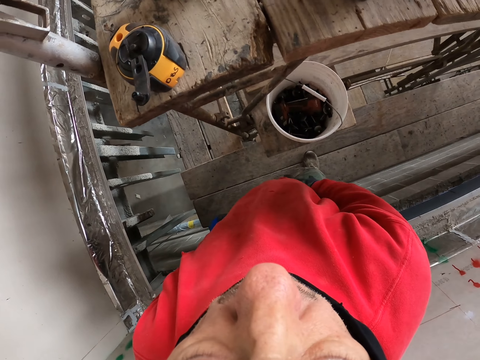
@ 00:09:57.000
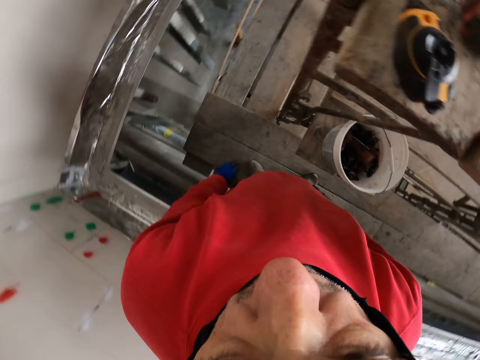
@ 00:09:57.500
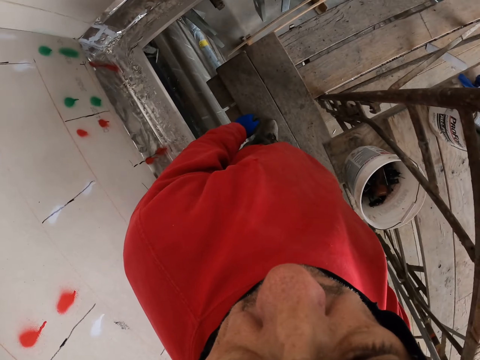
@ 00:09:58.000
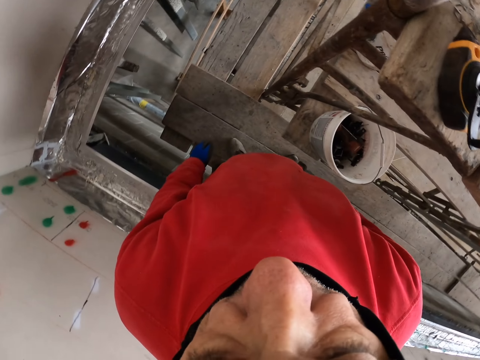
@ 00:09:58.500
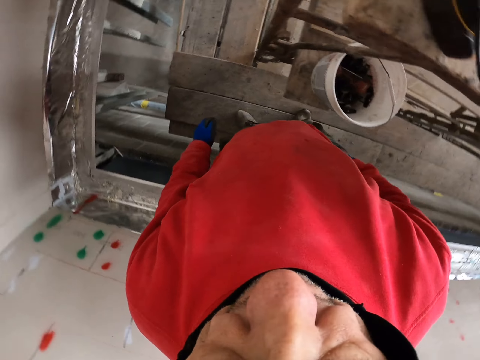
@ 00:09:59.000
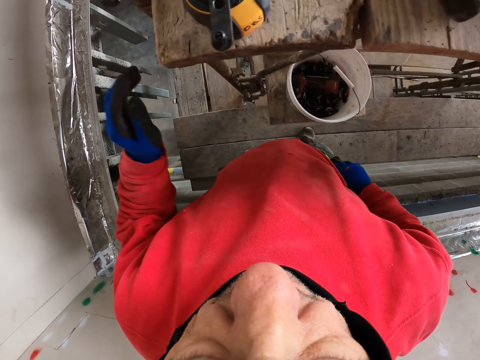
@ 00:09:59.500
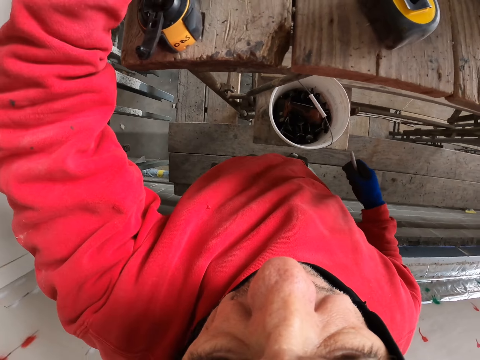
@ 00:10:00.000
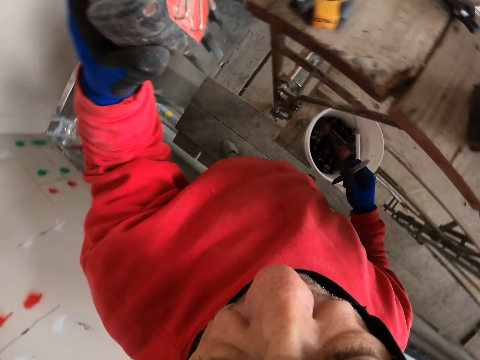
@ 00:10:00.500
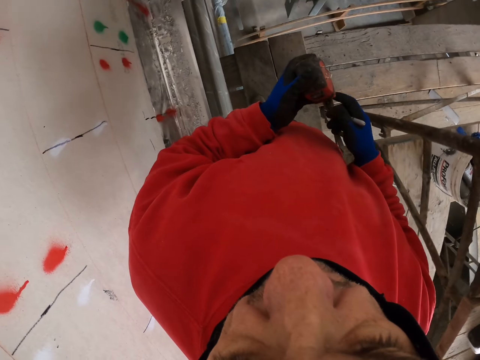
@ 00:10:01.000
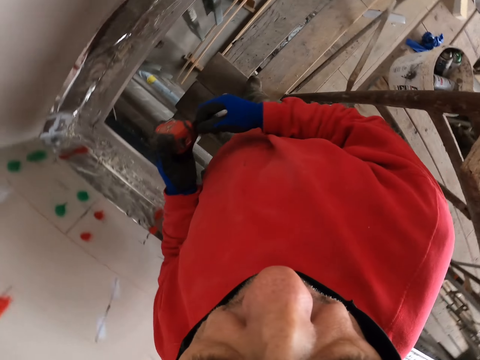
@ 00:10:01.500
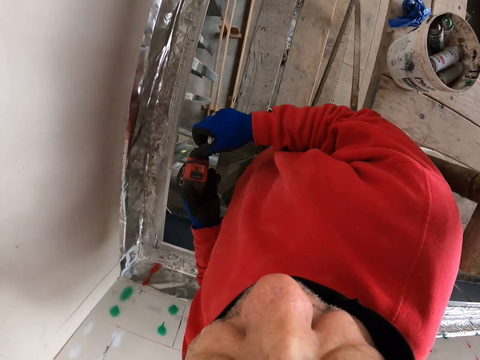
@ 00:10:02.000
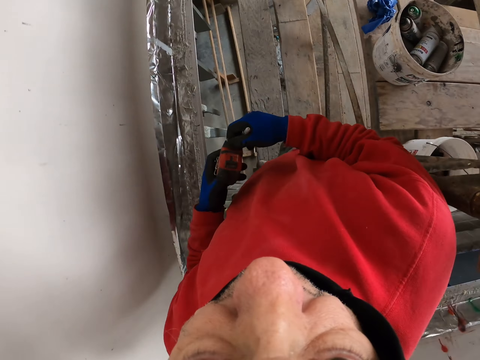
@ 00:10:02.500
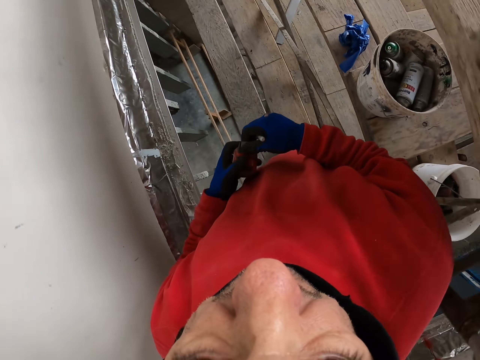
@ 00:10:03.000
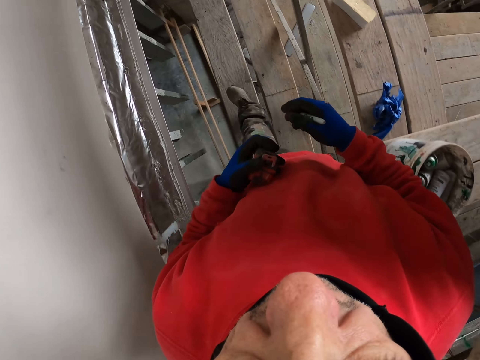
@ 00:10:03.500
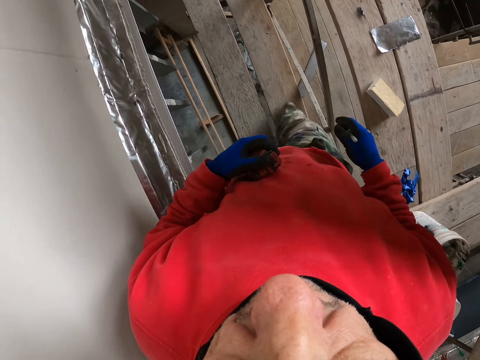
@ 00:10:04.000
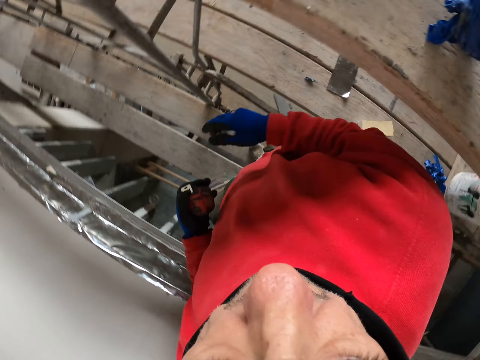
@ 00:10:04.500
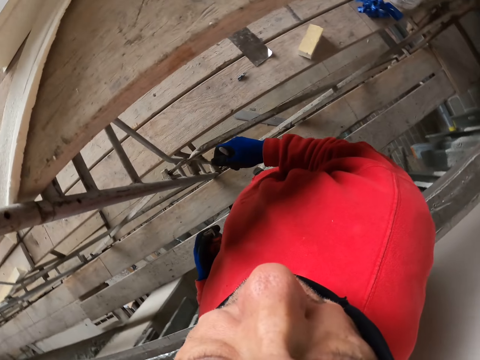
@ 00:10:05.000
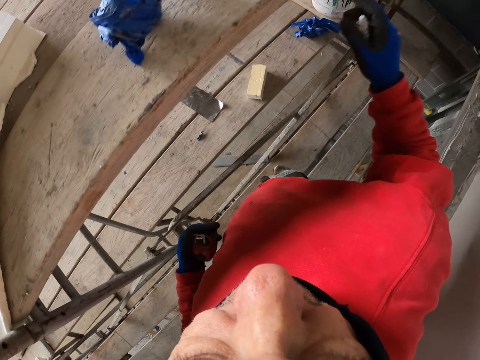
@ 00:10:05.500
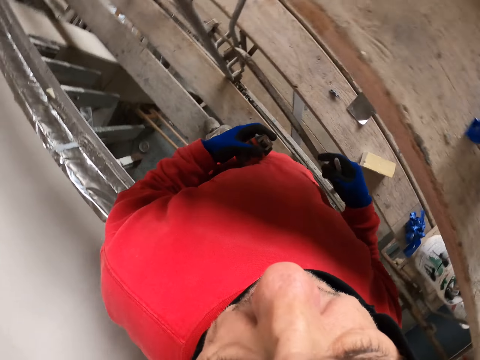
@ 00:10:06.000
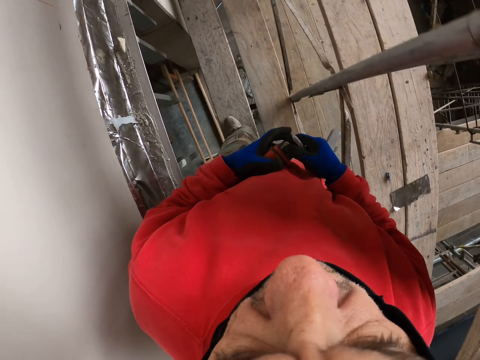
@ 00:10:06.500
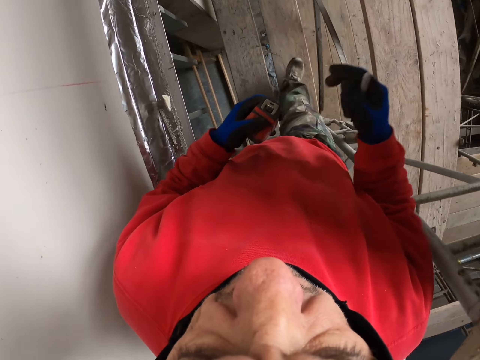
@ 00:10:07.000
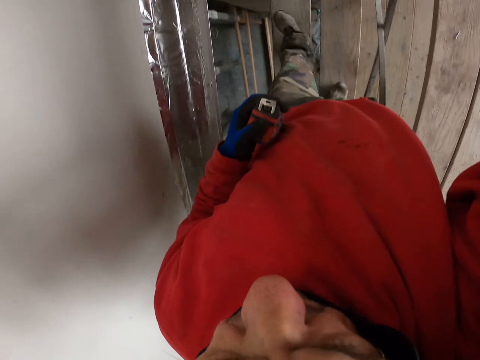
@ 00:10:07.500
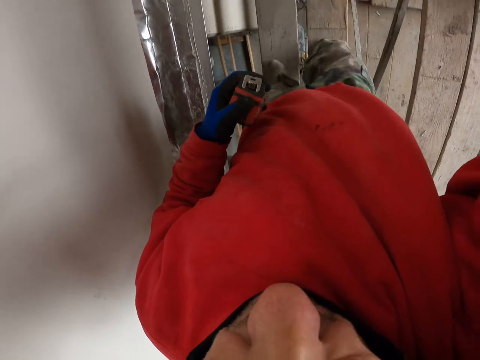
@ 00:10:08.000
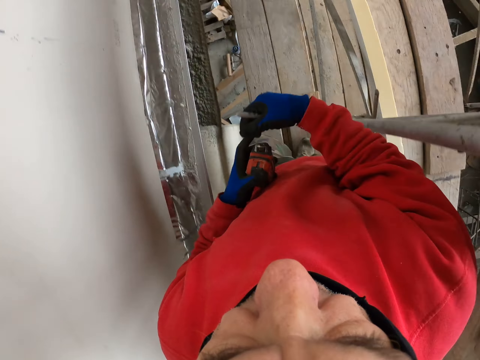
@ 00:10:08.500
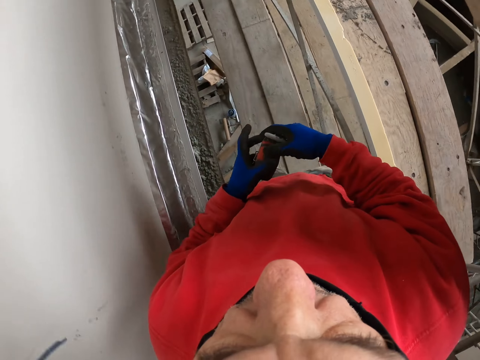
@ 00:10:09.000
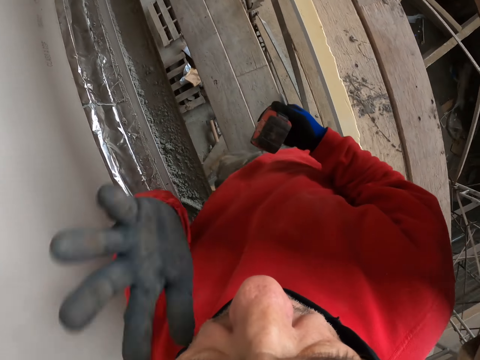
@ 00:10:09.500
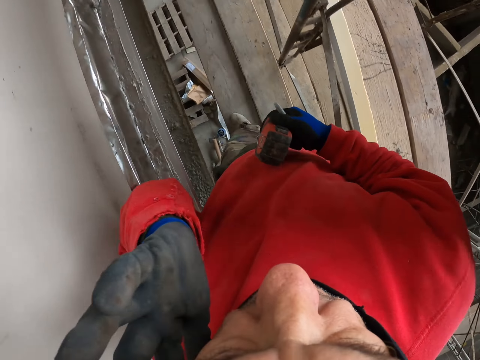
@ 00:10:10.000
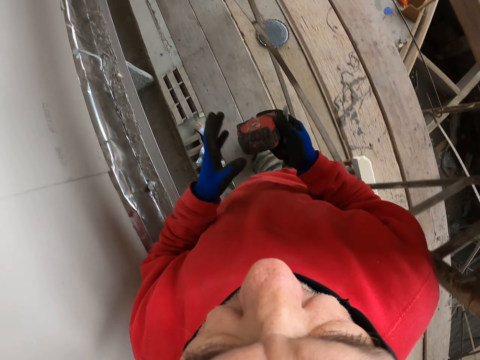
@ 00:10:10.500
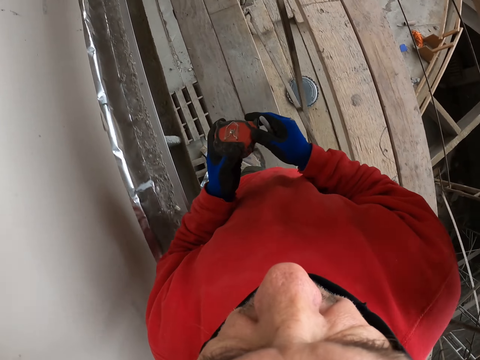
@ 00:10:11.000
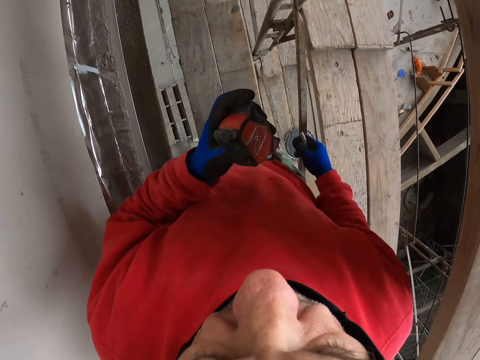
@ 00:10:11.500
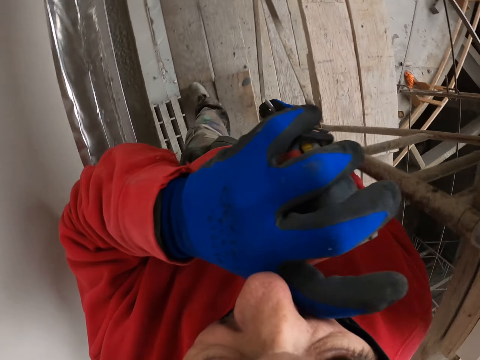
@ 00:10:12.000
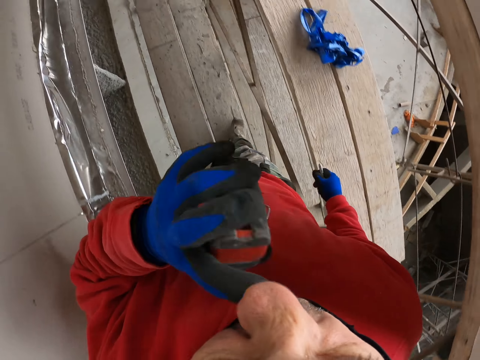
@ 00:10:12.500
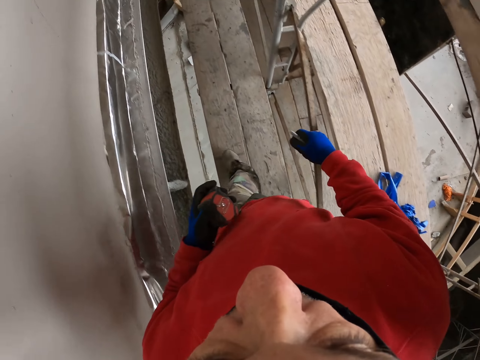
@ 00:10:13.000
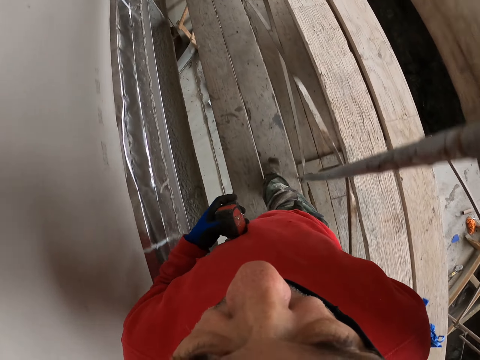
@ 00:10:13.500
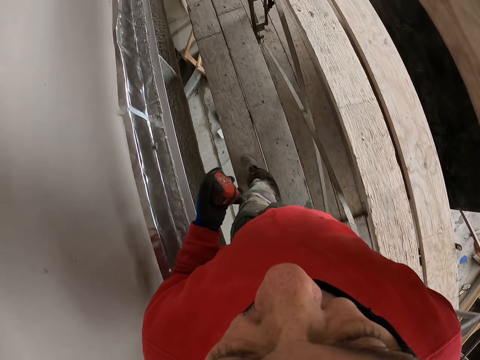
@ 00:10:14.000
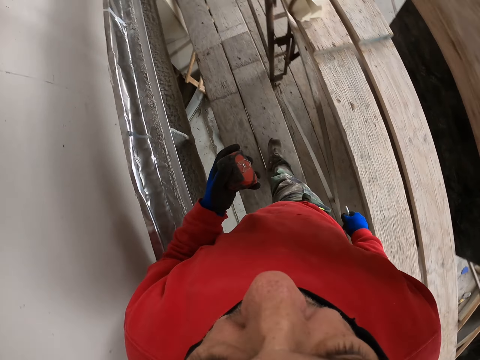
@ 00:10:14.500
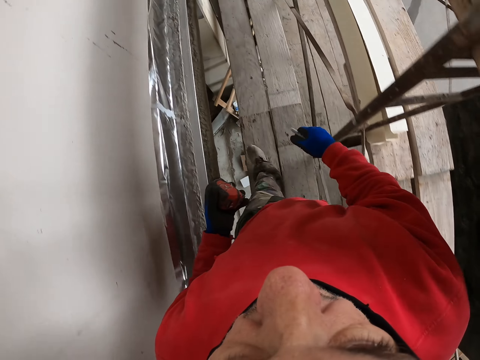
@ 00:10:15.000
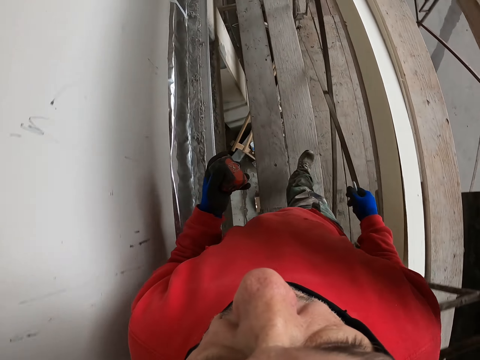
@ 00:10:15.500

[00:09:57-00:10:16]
The camera wearer looks around. He takes the tape measure. He walks a few steps. He lifts up his hand. He puts down his hand. He touches his face. He puts down his hand. He wipes his nose. He walks a few steps.

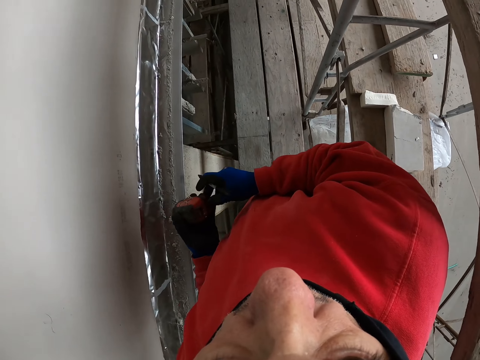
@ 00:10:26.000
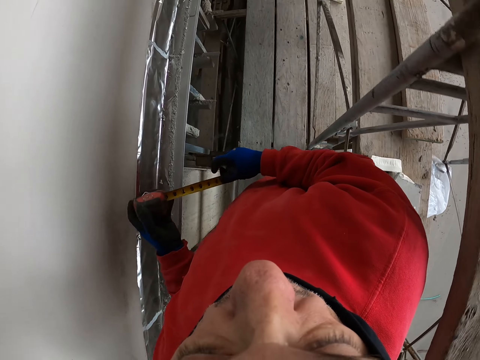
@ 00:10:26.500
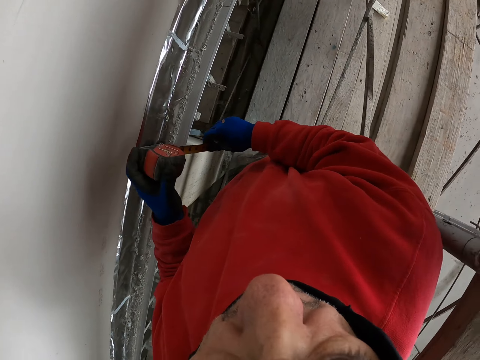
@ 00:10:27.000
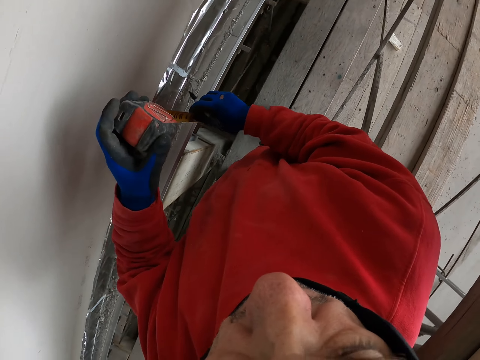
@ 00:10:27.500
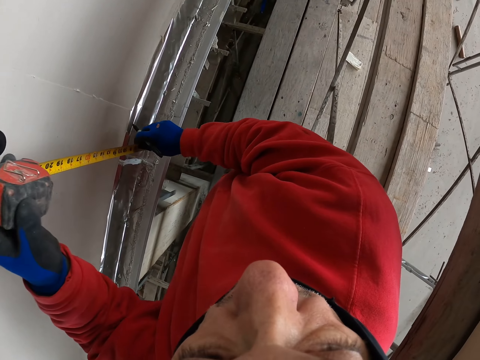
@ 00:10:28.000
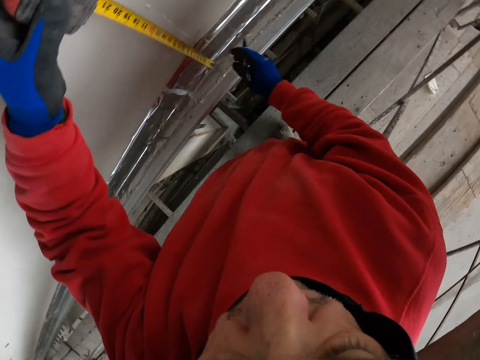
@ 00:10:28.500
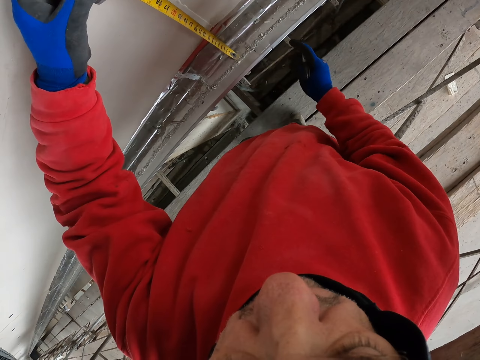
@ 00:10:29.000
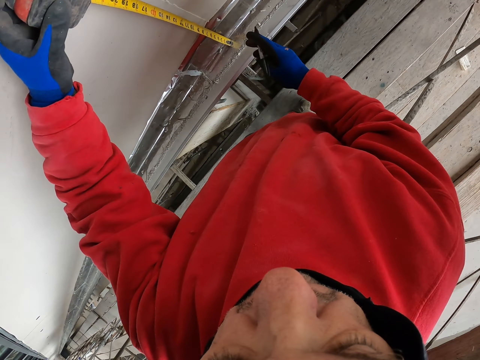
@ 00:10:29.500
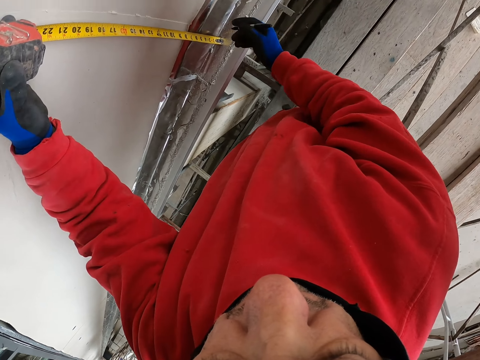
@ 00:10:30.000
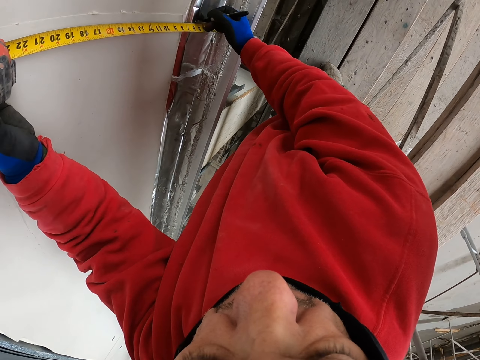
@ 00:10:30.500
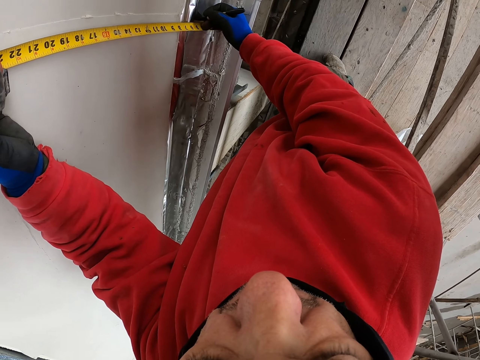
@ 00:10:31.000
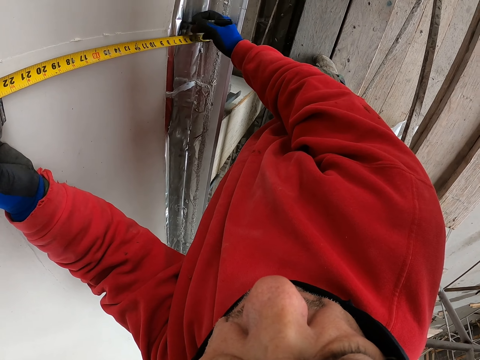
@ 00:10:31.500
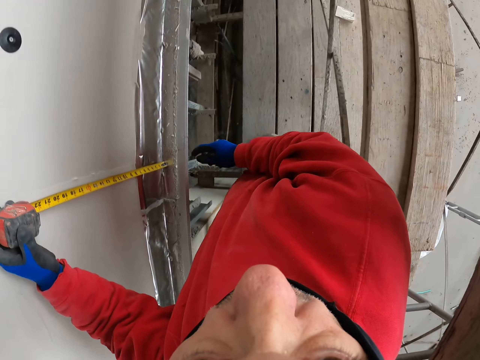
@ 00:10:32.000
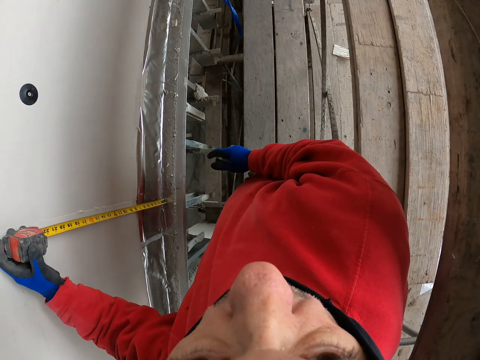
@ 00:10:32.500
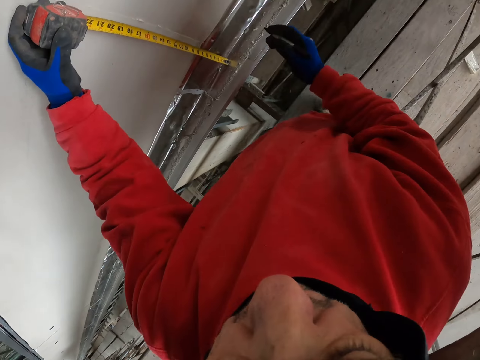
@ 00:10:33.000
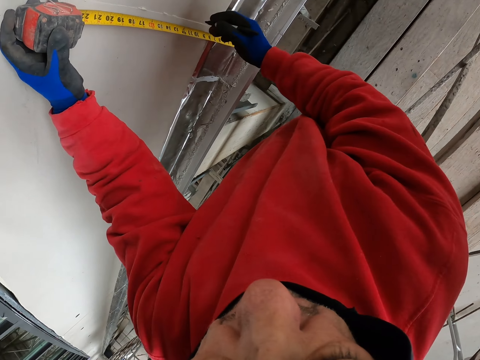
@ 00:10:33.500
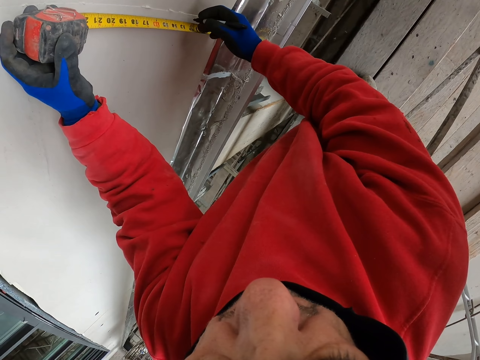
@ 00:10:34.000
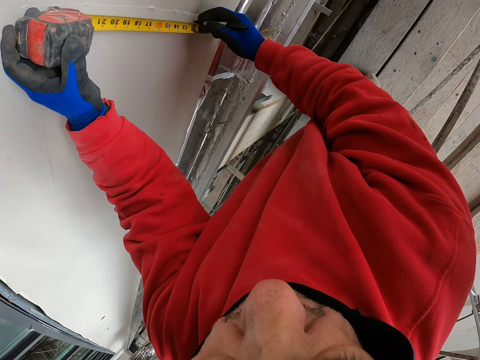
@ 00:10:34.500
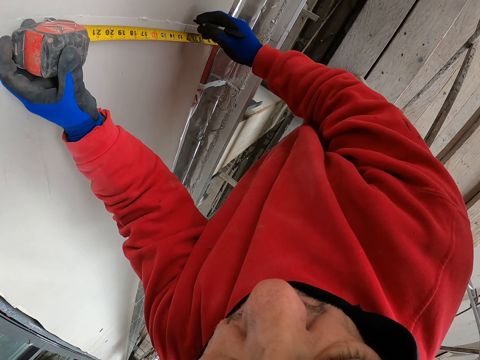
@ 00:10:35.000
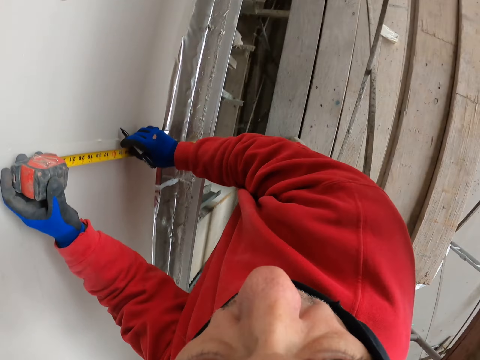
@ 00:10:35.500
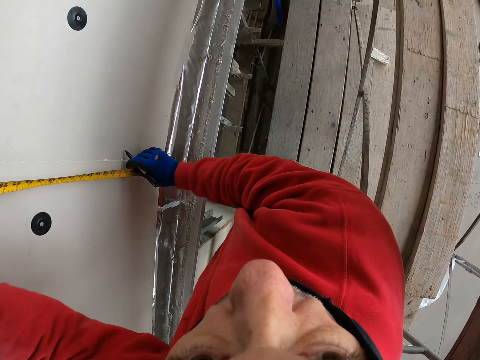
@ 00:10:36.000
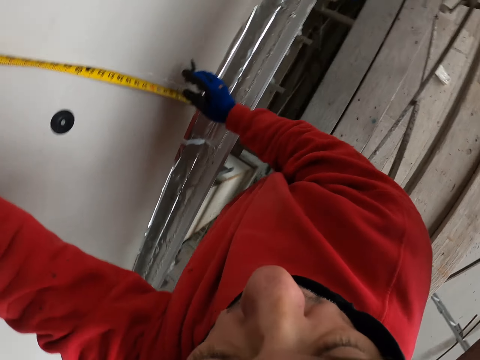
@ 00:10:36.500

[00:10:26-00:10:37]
The camera wearer pulls the tape measure. They measure the wall. They mark on the piece of wood. They mark on the wall.
